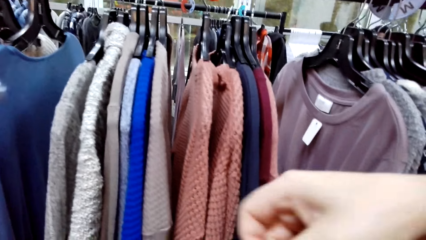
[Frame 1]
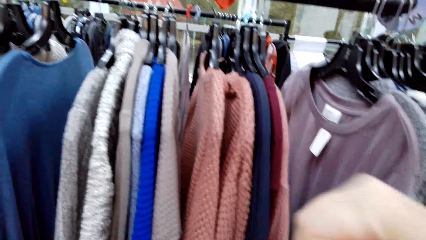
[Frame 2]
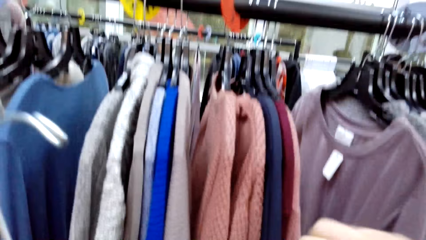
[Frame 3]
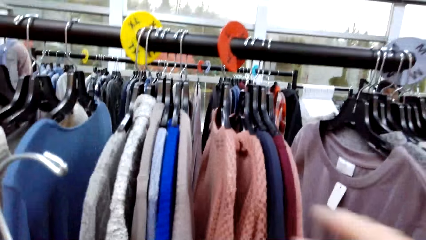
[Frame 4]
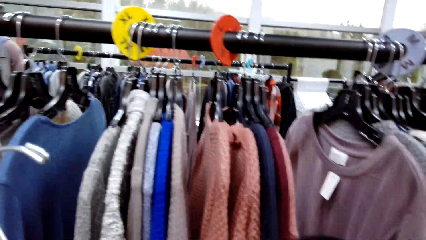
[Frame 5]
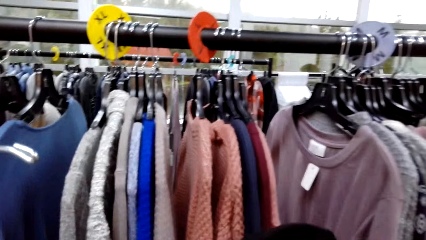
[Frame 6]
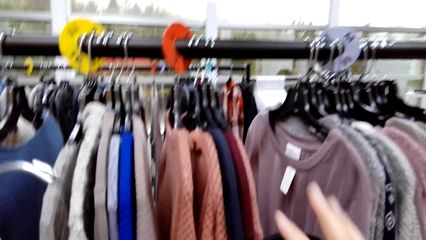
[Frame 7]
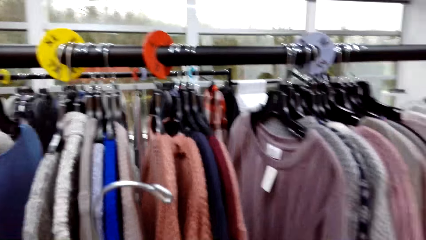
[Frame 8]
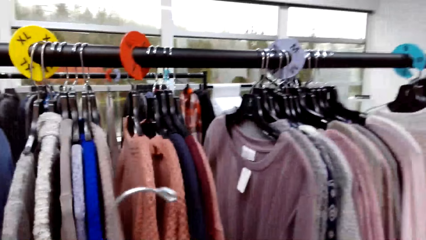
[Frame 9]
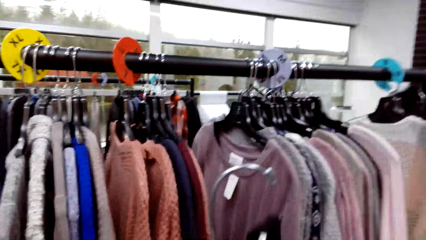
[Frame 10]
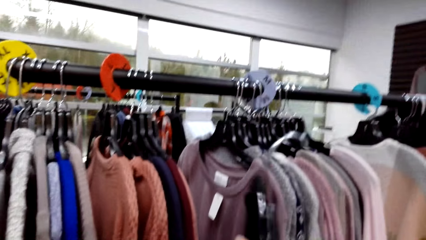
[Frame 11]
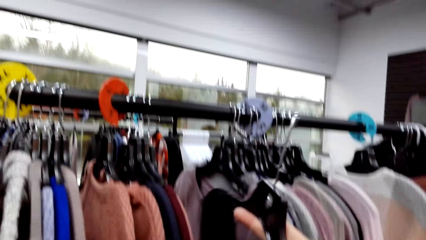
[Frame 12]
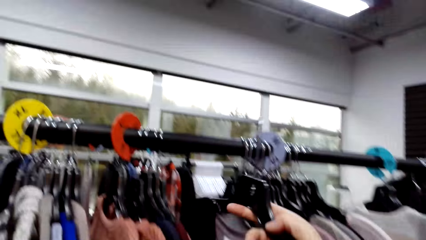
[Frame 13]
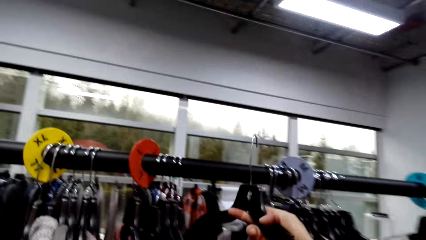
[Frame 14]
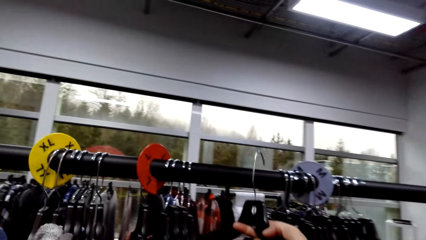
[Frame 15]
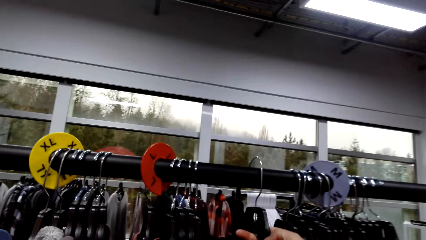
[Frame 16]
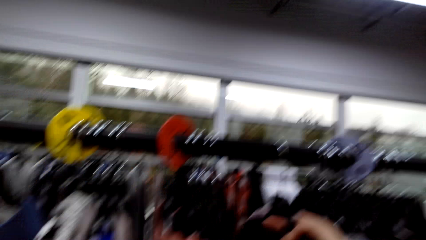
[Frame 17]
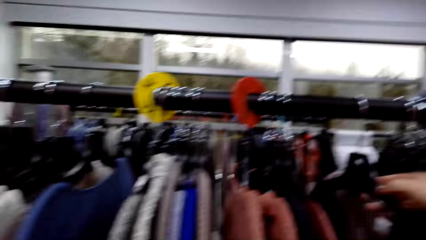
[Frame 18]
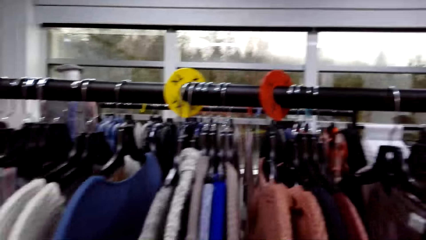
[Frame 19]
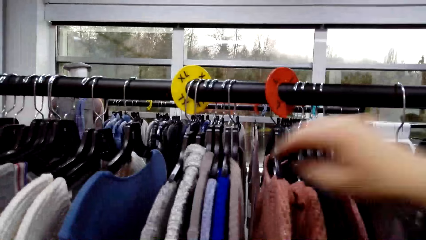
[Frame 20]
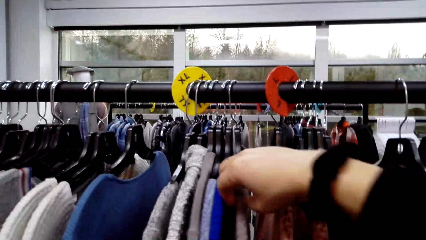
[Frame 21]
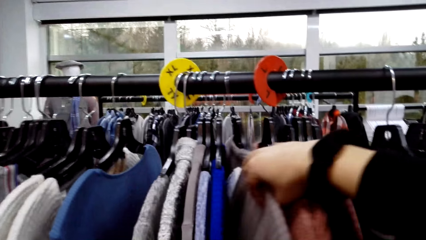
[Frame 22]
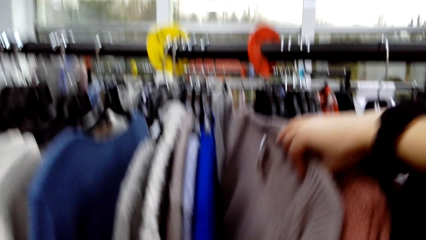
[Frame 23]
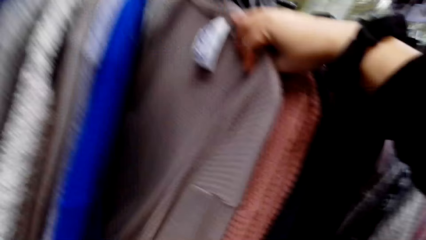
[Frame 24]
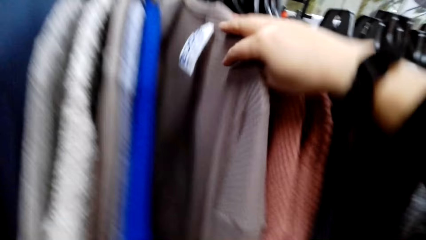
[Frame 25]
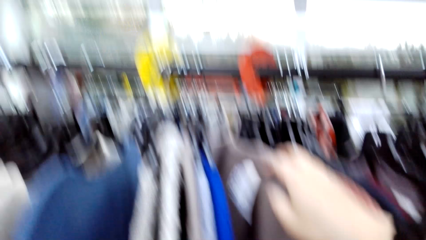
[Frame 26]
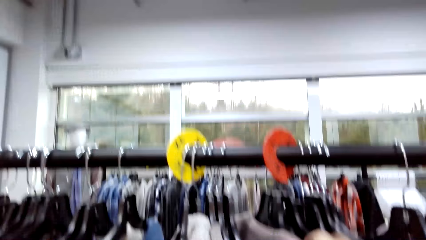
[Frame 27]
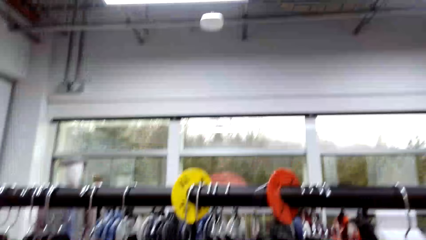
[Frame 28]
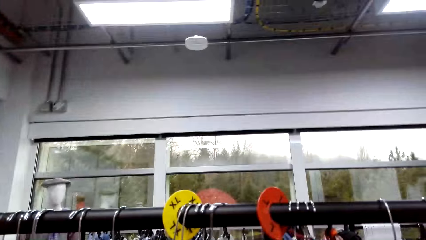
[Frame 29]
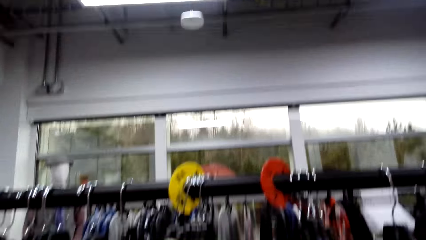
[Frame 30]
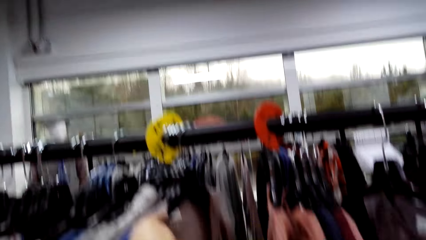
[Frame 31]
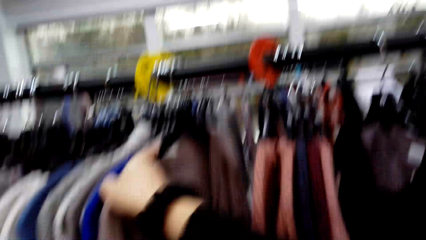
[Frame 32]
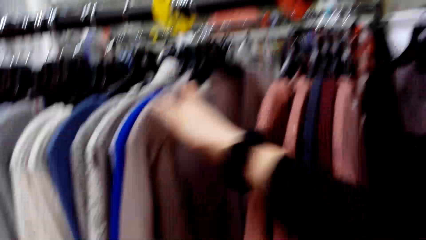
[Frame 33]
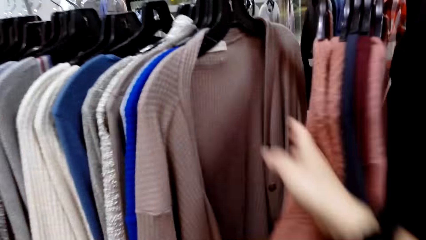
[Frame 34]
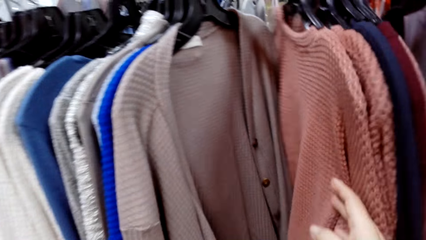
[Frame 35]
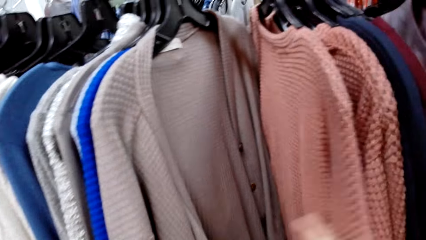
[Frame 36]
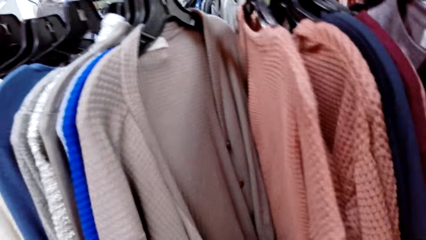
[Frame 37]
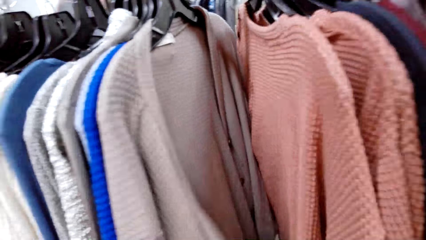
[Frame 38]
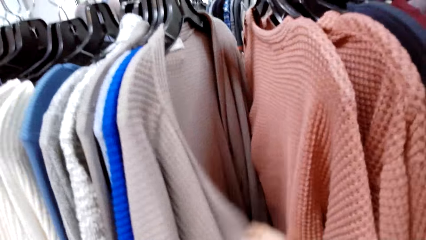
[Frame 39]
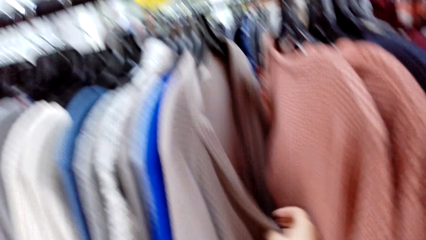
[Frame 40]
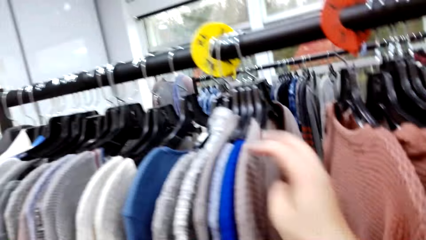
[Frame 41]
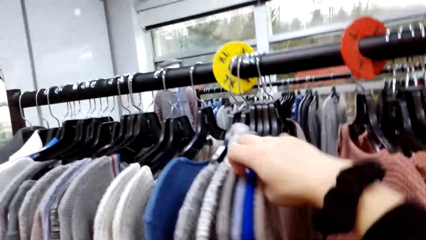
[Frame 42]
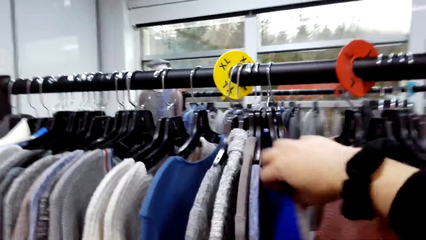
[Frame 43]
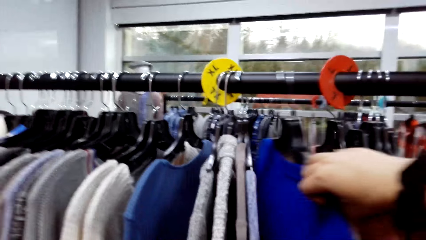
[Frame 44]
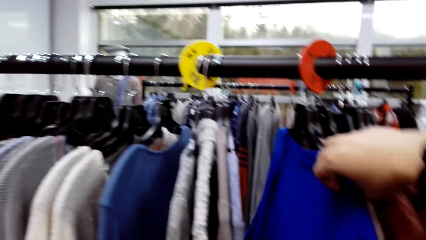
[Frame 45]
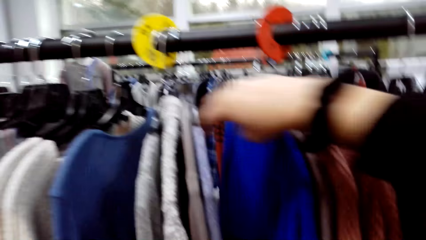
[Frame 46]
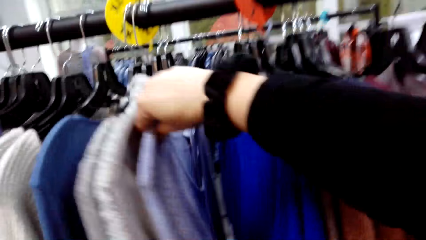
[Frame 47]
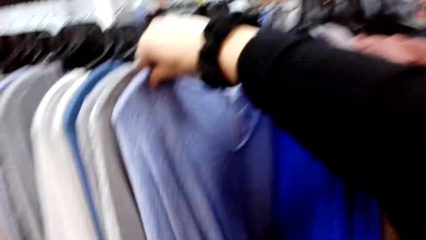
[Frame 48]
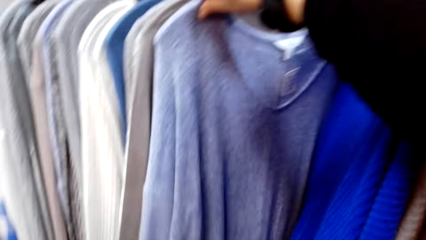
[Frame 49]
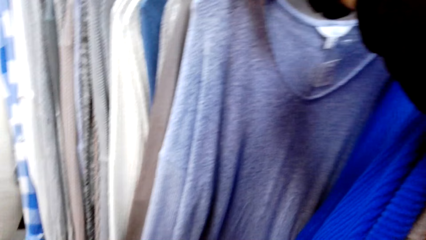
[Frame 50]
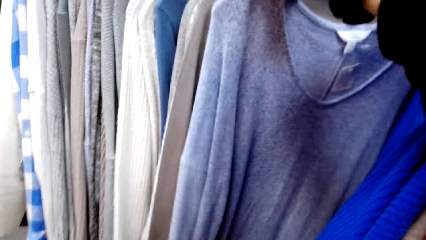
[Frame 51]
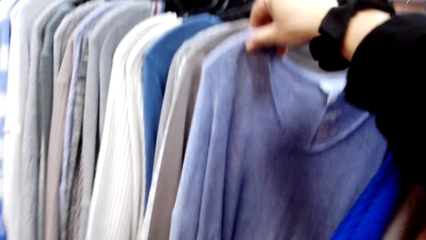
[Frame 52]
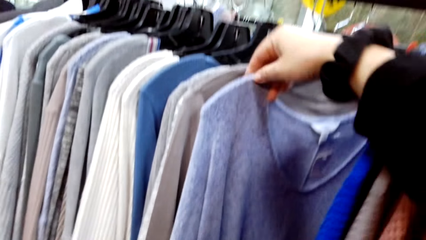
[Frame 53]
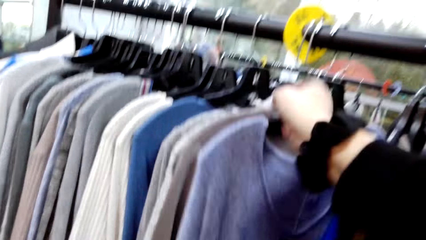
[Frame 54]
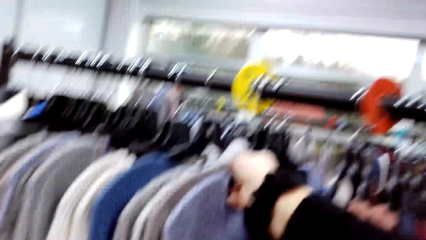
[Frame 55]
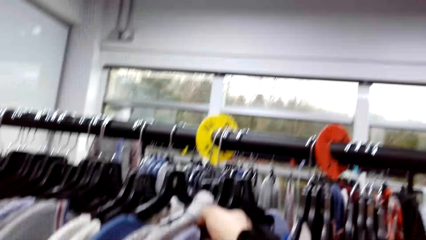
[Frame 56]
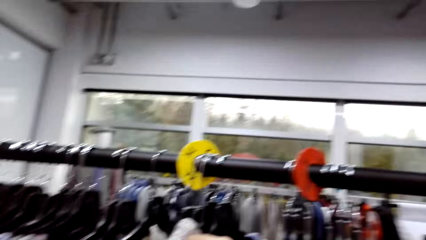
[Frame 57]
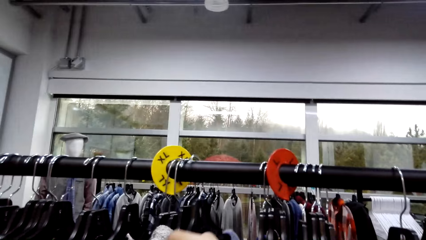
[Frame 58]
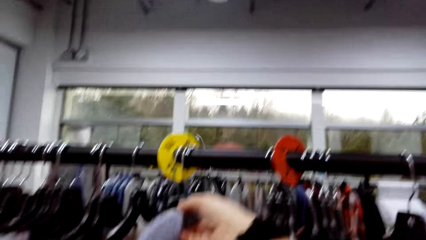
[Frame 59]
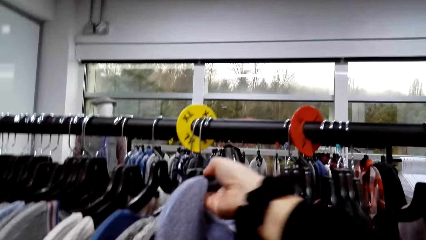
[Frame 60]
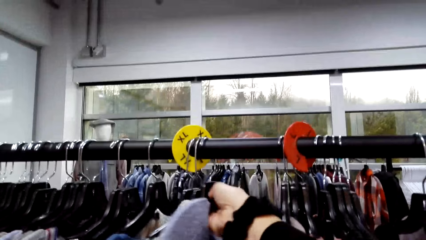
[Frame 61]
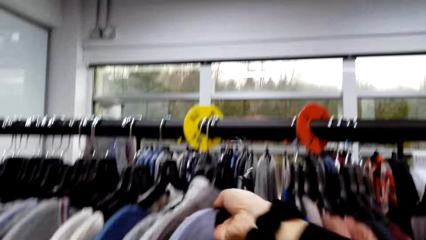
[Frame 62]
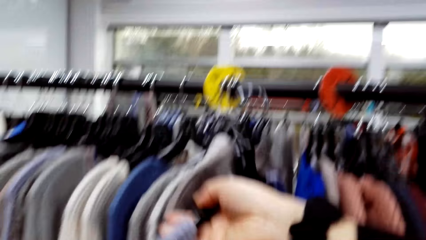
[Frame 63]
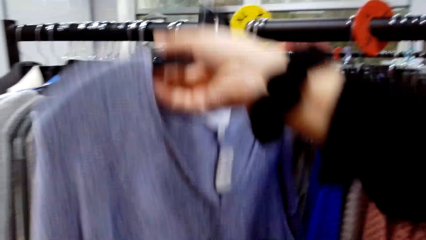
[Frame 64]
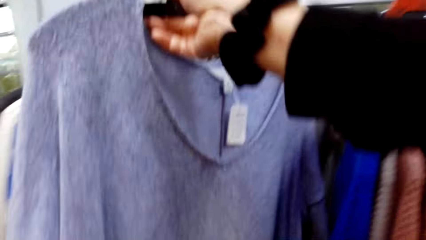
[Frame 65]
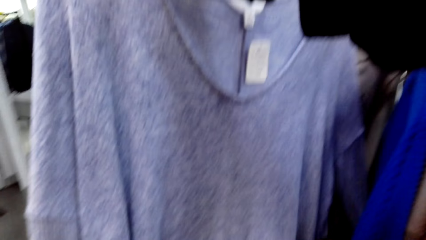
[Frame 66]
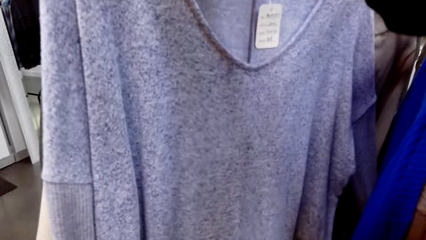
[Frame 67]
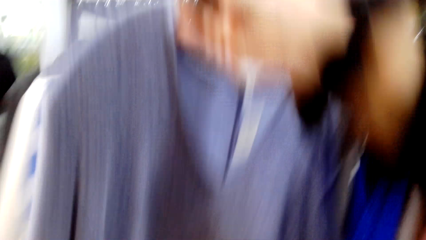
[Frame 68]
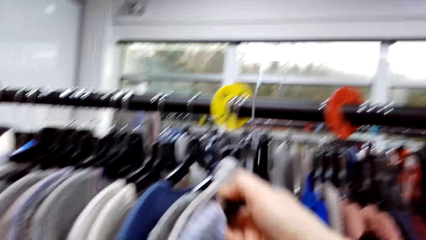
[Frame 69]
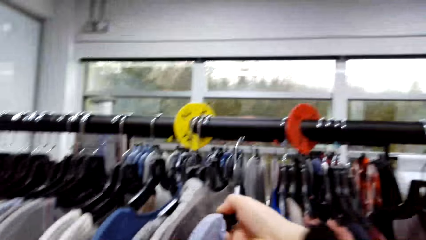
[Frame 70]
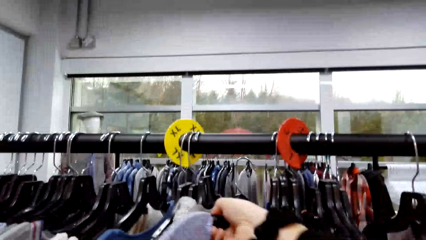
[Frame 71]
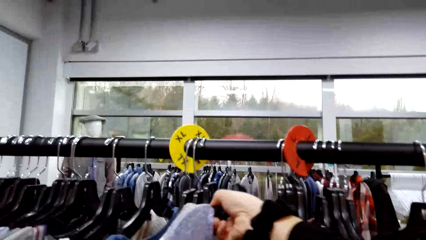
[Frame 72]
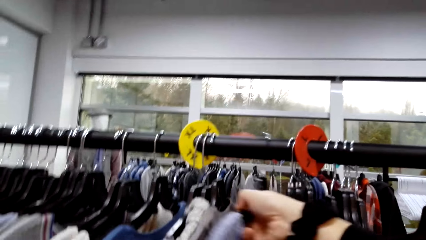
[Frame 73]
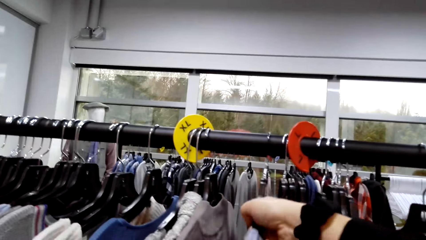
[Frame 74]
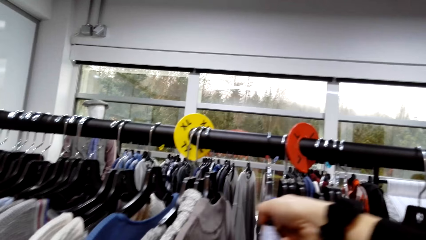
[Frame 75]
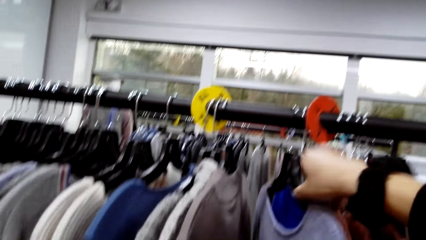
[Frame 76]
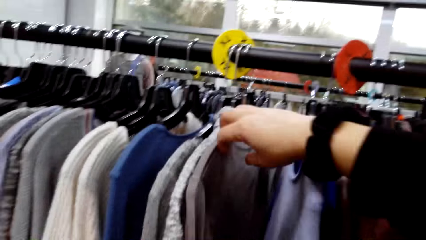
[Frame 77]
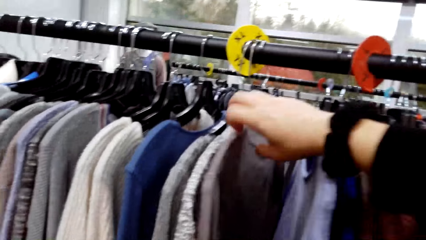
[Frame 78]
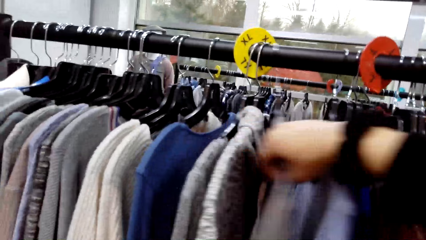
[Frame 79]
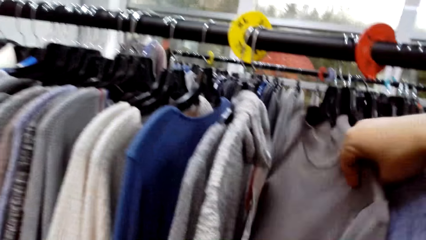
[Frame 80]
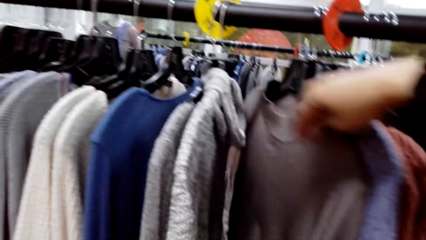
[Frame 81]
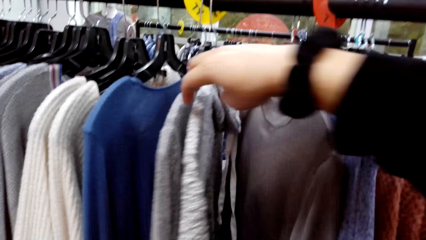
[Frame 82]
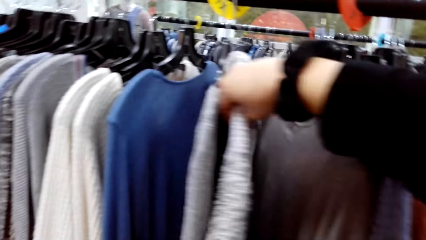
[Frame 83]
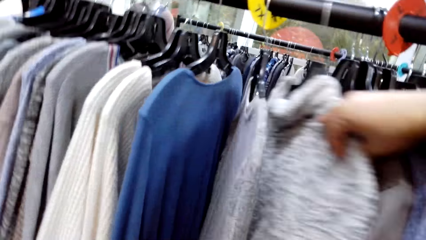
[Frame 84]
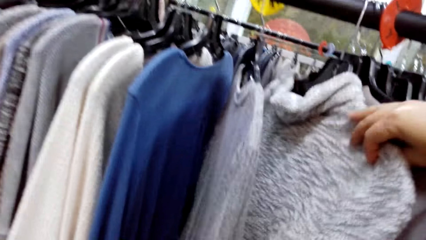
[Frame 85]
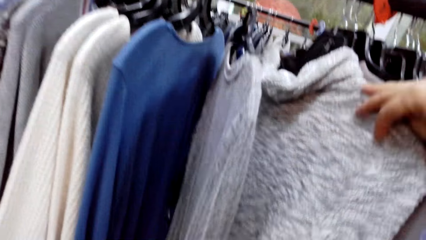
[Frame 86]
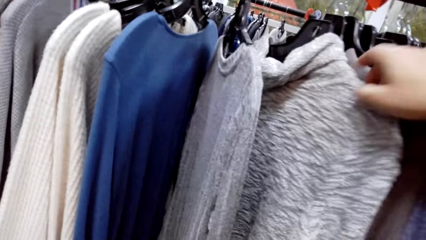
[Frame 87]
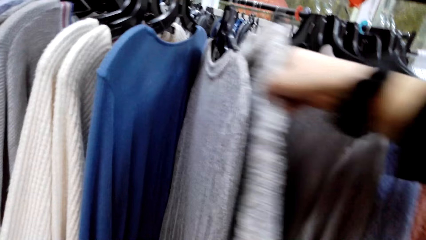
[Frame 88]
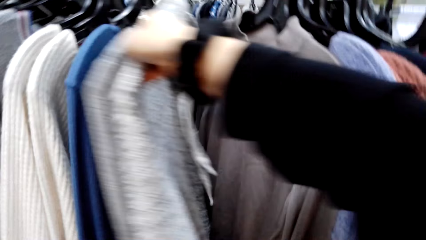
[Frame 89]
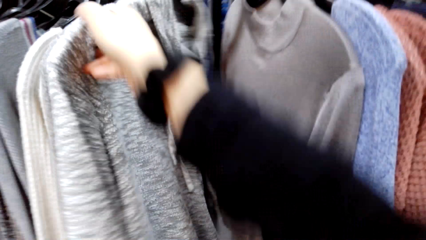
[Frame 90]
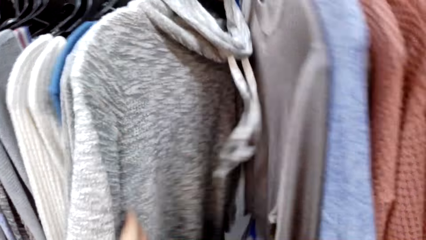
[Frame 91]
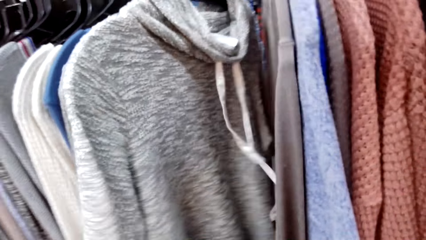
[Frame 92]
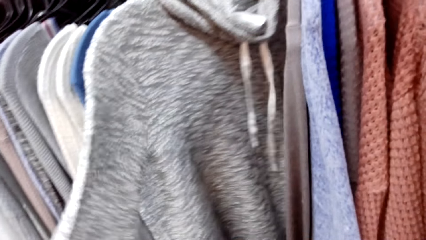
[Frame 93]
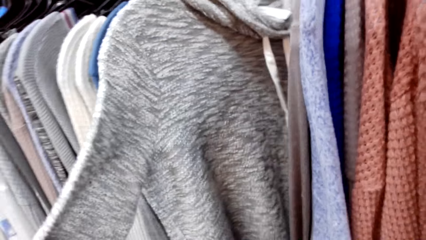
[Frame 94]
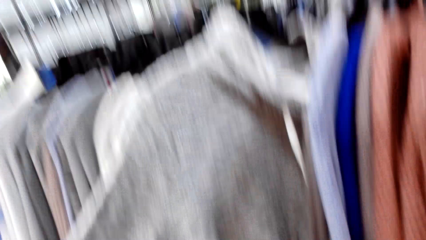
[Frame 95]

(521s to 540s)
A man talks to the camera wearer. The camera wearer puts back the cloth on a hanging bar. They look at the clothes. They take a cloth from the cloth bar, look at the cloth and put back the cloth on a hanging bar. They look at the clothes. They move sweaters on the rail.
